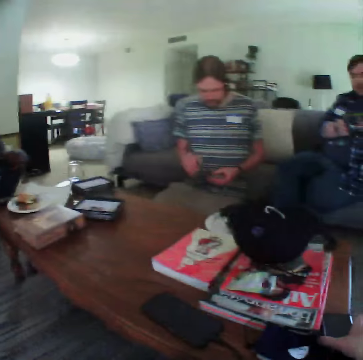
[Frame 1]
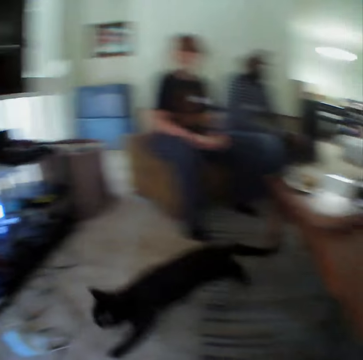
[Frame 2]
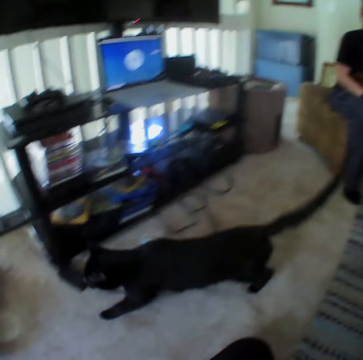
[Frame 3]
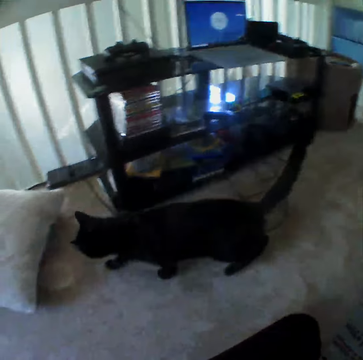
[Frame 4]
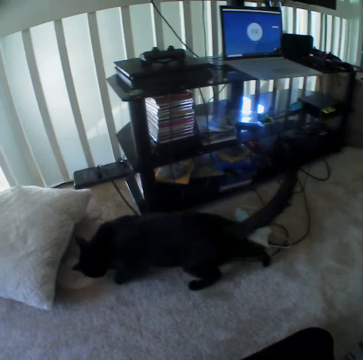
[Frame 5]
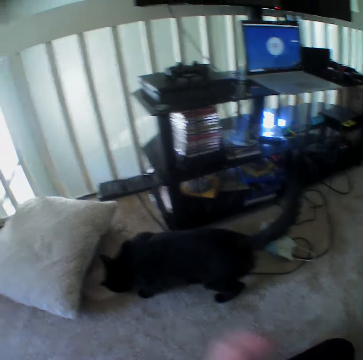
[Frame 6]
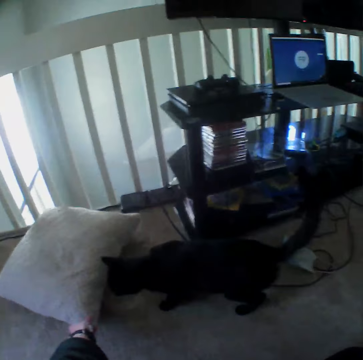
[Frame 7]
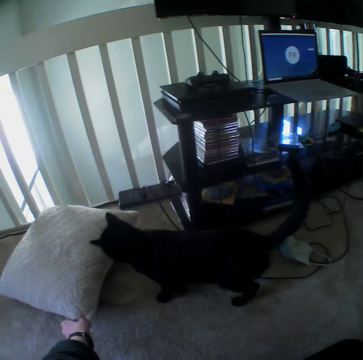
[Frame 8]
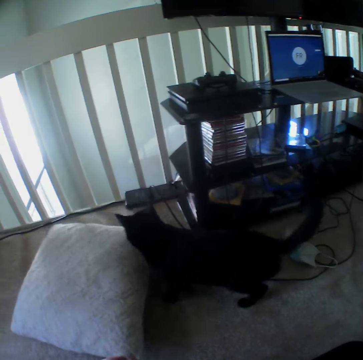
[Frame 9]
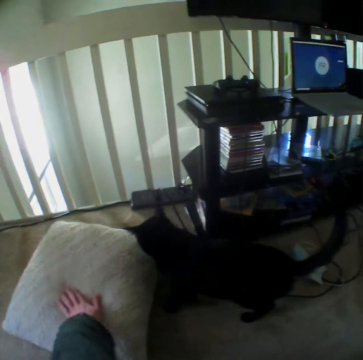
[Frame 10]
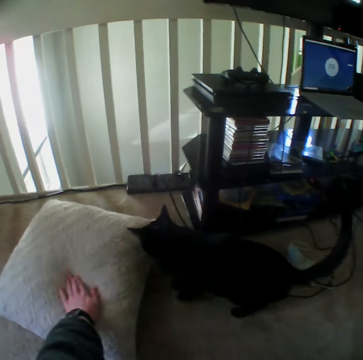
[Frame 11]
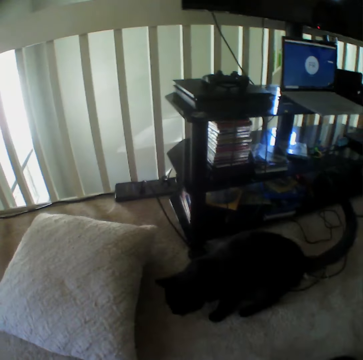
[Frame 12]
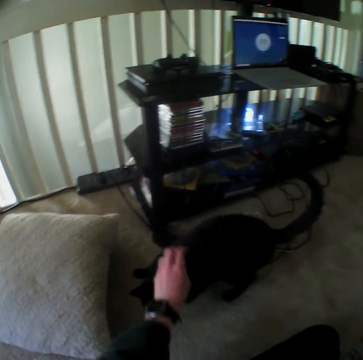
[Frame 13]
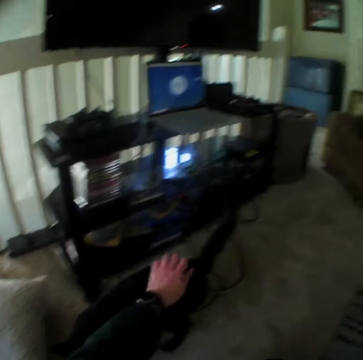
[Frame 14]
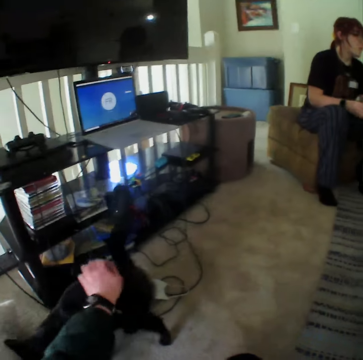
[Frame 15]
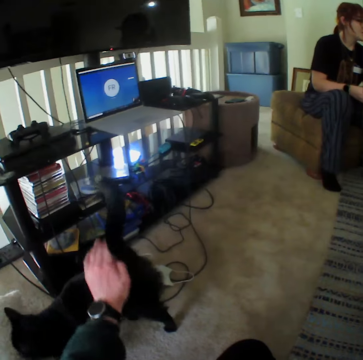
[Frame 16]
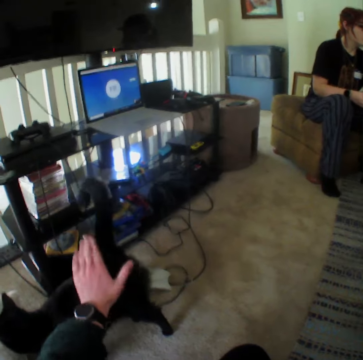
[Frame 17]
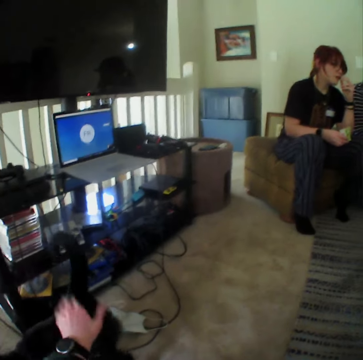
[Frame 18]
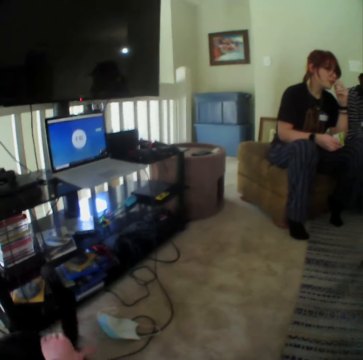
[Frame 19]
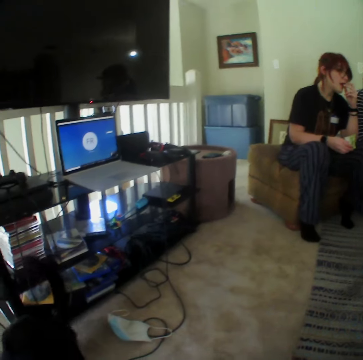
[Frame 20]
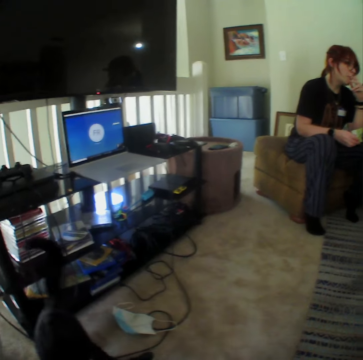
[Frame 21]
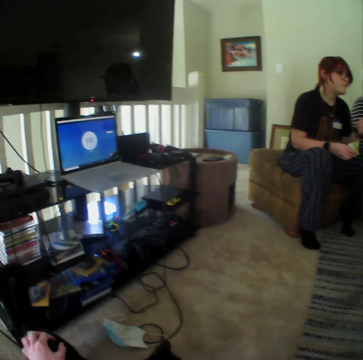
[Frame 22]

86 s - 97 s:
The camera wearer looks around. He looks at the cat. He holds the pillow. He pulls the pillow. He taps the pillow. He rubs his hand on the cat.

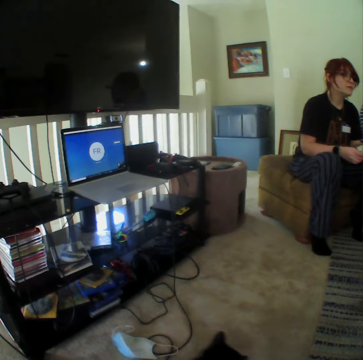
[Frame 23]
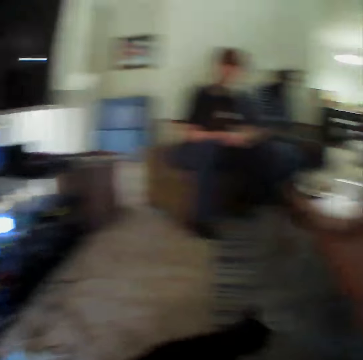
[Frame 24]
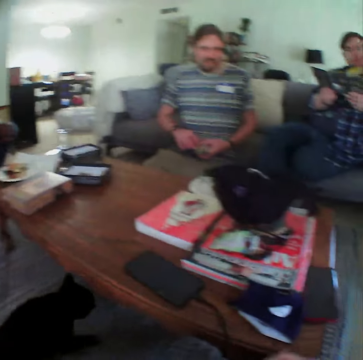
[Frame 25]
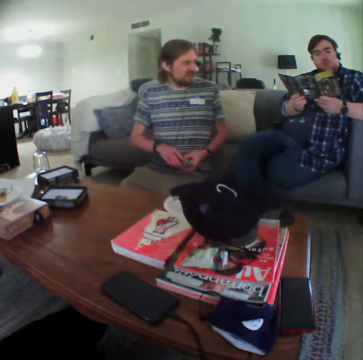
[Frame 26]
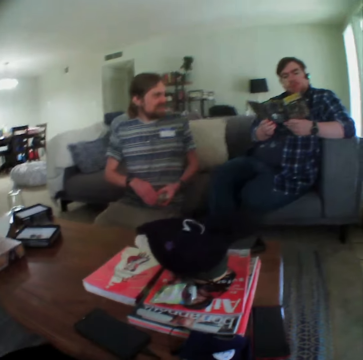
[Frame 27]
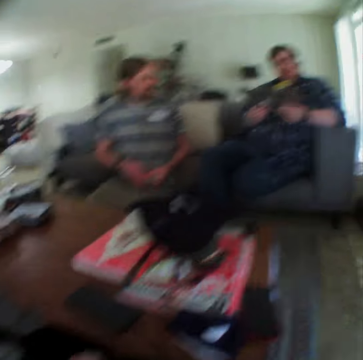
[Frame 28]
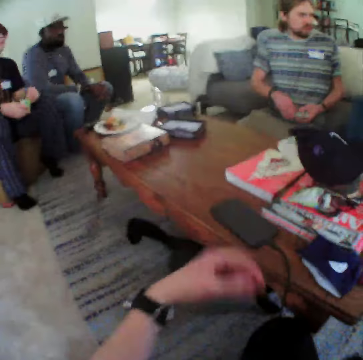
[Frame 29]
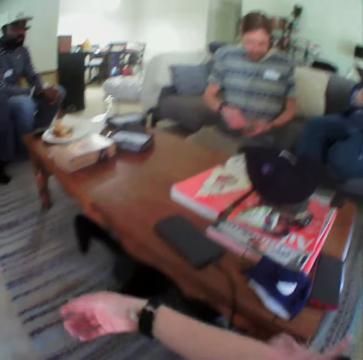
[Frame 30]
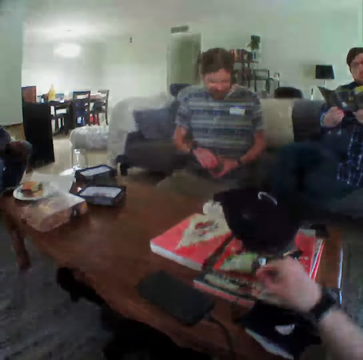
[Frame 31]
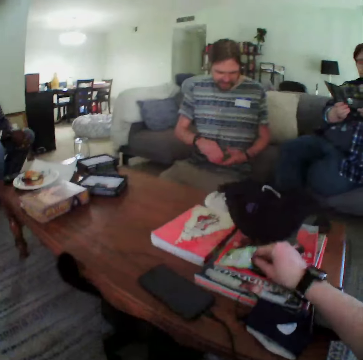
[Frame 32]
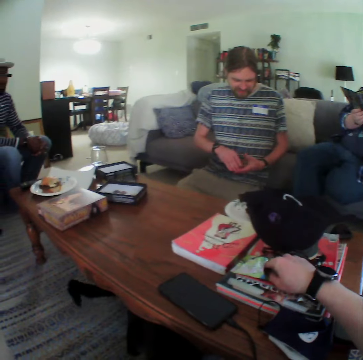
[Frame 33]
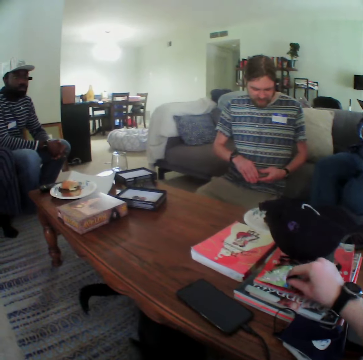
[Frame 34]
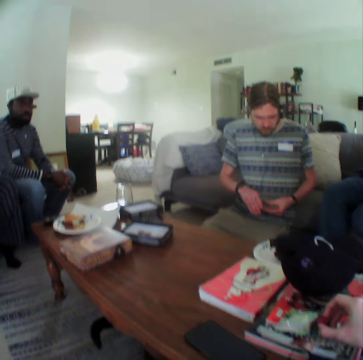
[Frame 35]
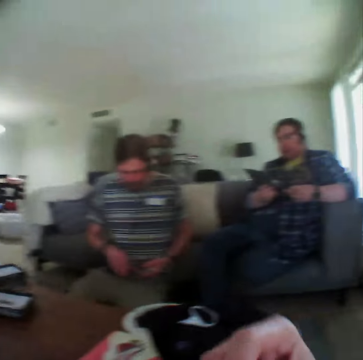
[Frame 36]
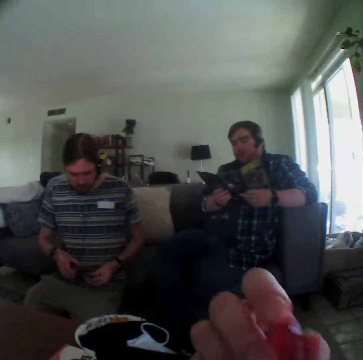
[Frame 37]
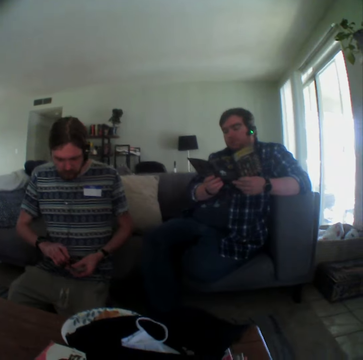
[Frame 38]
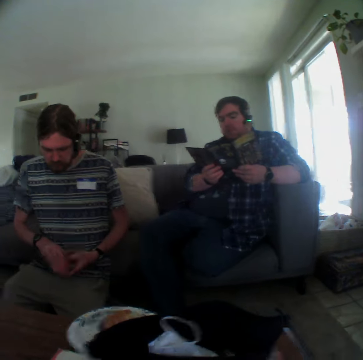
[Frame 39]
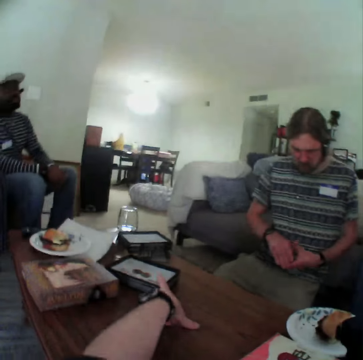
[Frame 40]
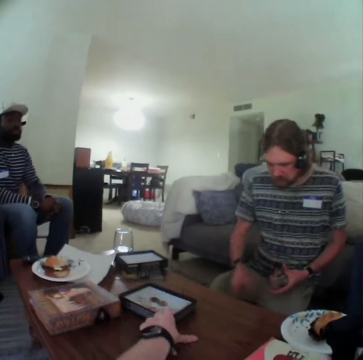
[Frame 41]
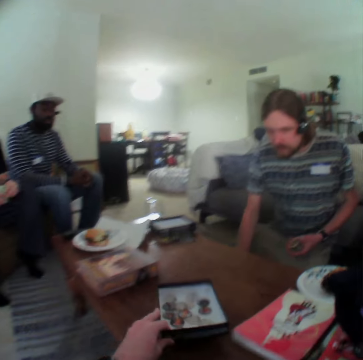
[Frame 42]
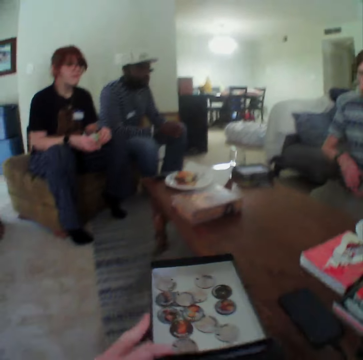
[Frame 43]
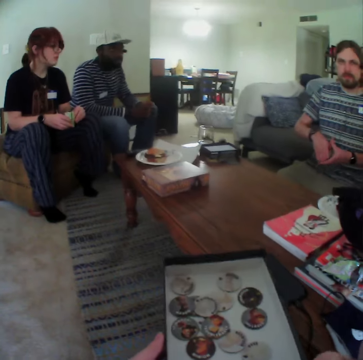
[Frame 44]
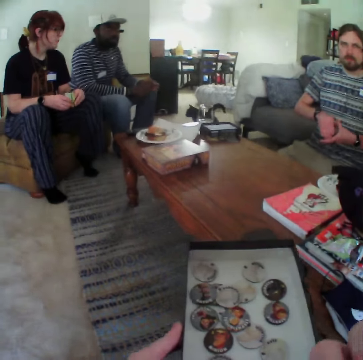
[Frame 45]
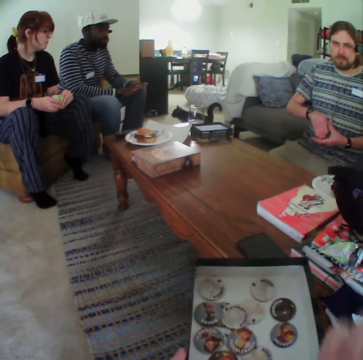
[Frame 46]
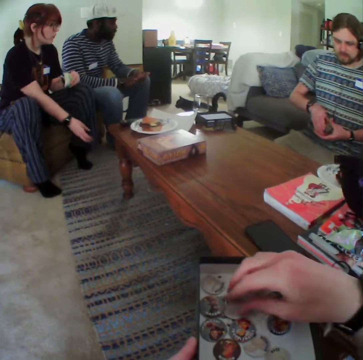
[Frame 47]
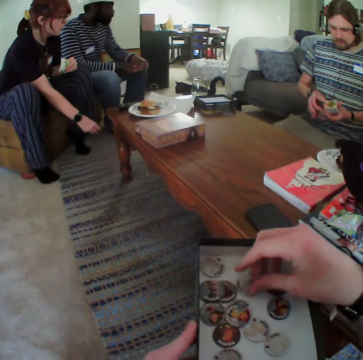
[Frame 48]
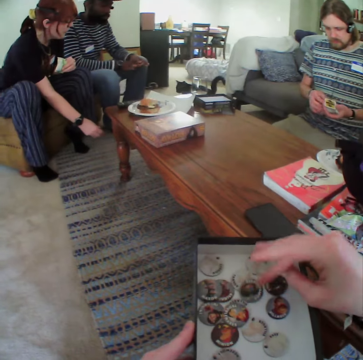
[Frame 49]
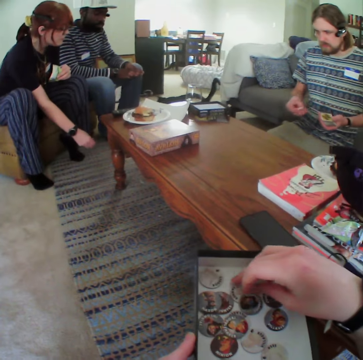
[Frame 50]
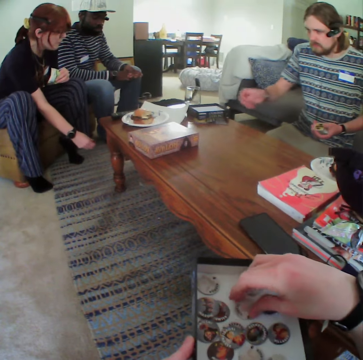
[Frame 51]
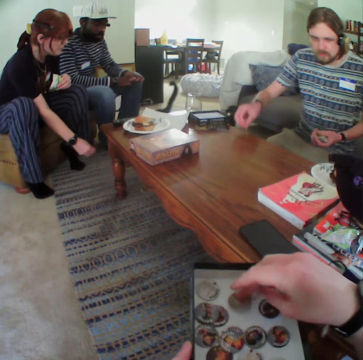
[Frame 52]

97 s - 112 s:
A man reads a book. The camera wearer moves his hand. He pulls up the sleeve. He picks up food or a snack from a sachet. He eats the snack. Another man drops the sachet. The camera wearer pulls the food container or box. He looks inside the box. He holds game chips or discs. A woman snaps her fingers.

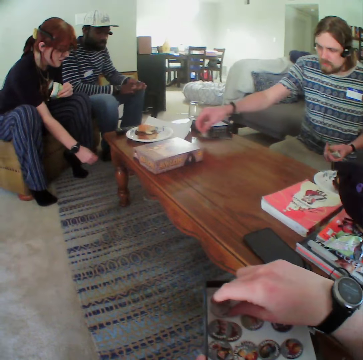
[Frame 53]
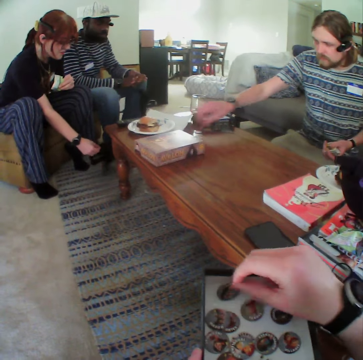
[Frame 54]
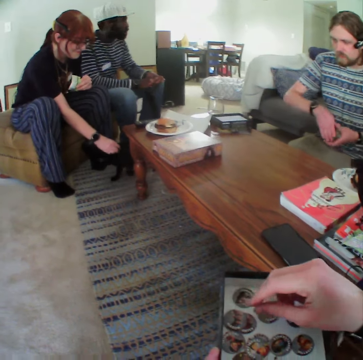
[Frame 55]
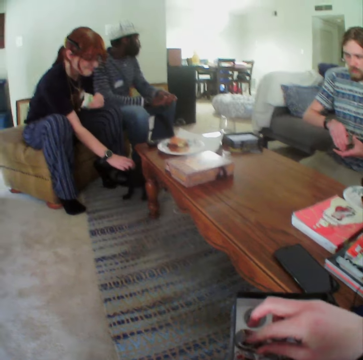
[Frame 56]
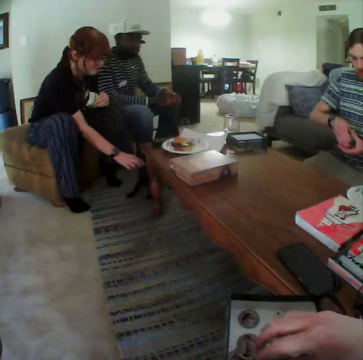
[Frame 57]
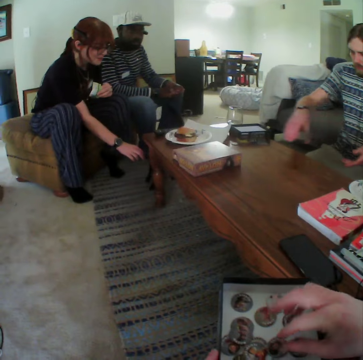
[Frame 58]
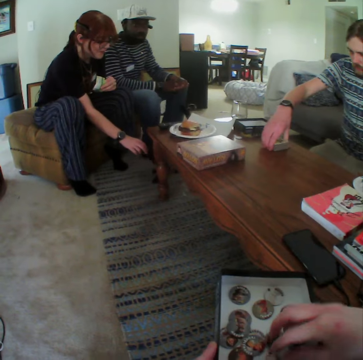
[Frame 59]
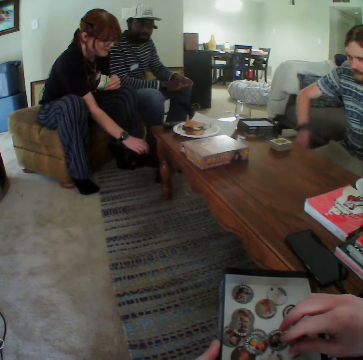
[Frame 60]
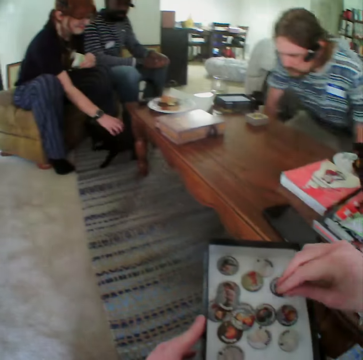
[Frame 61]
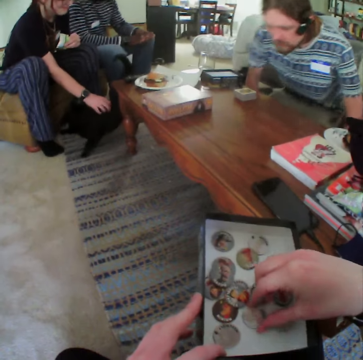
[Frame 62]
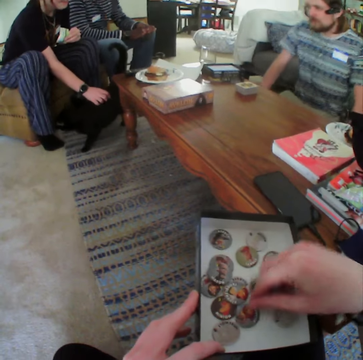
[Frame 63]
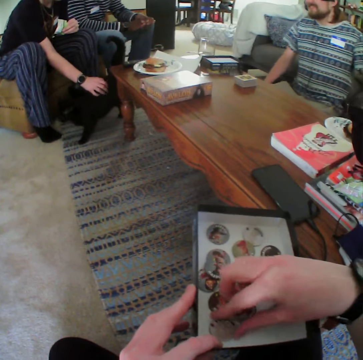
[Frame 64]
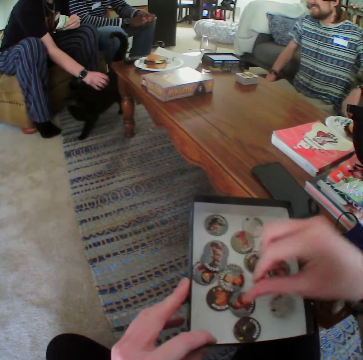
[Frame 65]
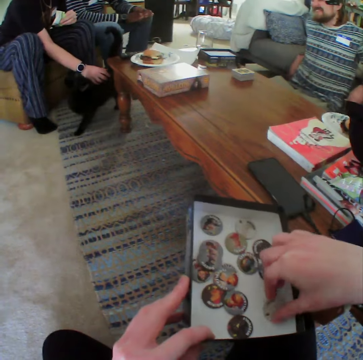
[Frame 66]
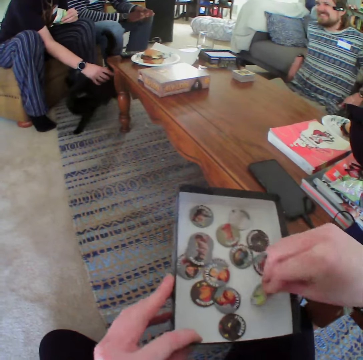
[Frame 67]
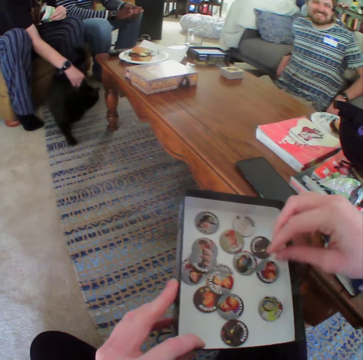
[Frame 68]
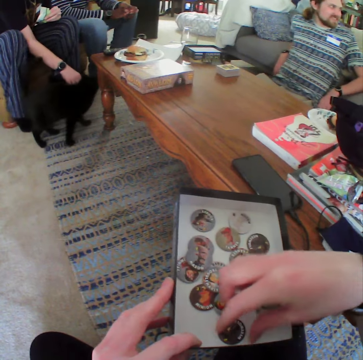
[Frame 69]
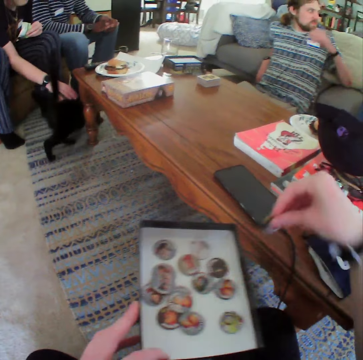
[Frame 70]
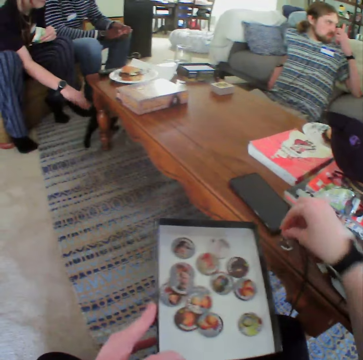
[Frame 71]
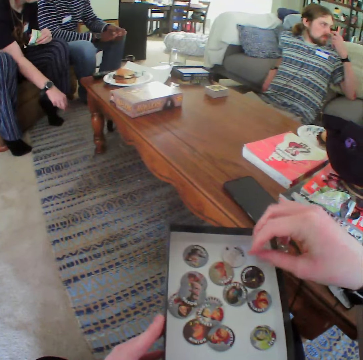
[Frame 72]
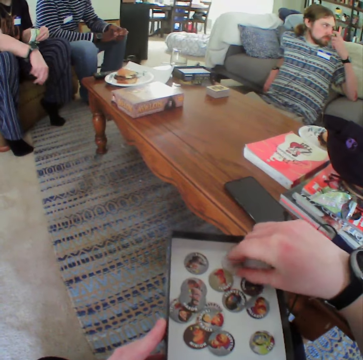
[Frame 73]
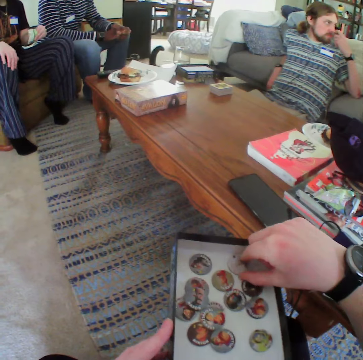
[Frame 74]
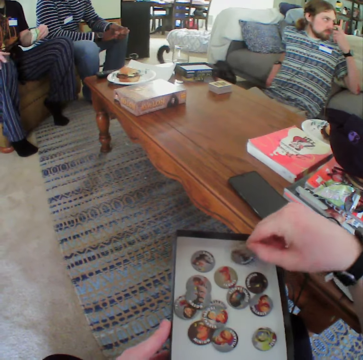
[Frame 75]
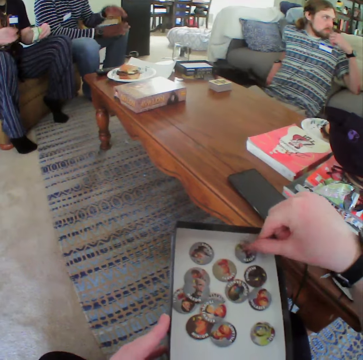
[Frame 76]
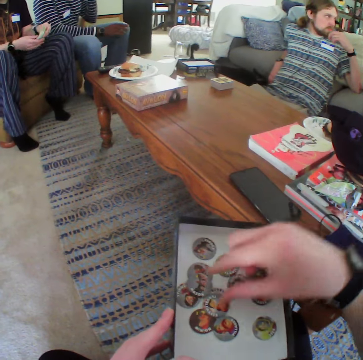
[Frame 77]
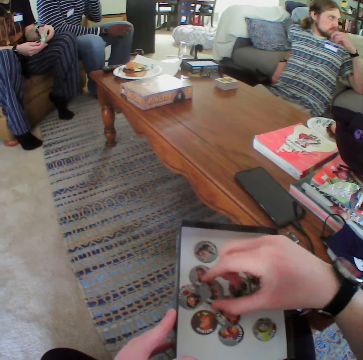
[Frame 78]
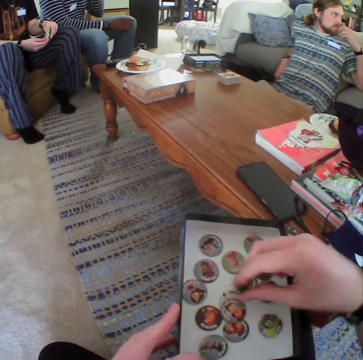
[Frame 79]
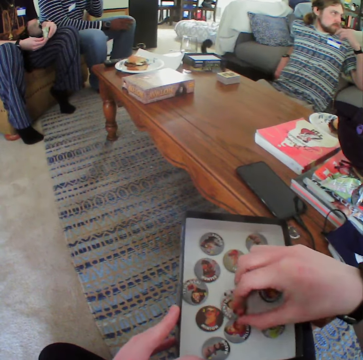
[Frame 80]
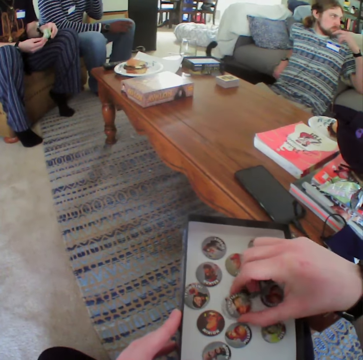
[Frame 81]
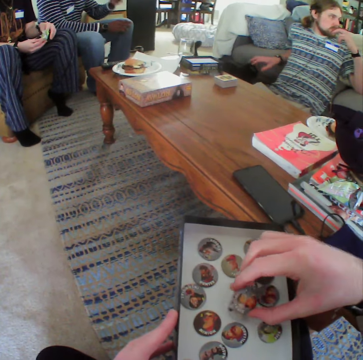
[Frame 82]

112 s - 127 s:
A man moves his hand on the table. The man puts a game chip on the table. A woman touches the cat. The man puts the cards on the table. The woman plays with the cat. The man pulls the seat and moves on the couch. The camera wearer touches the discs. They put the disc on the table. The man scratches the nose. Another man moves his hand. A third man scratches the face. The woman touches a sachet.
